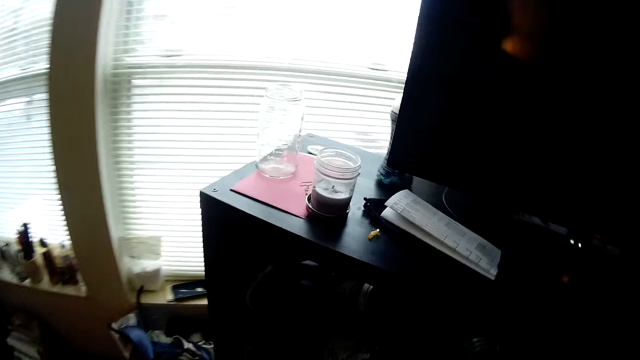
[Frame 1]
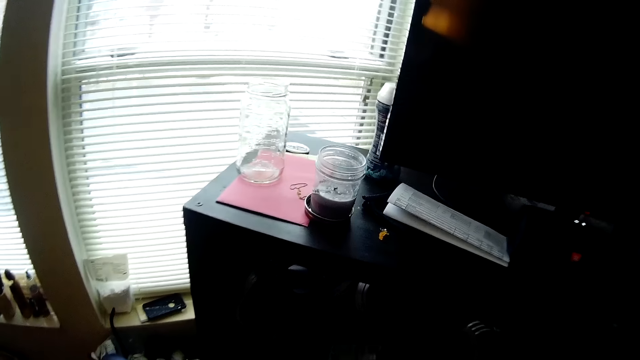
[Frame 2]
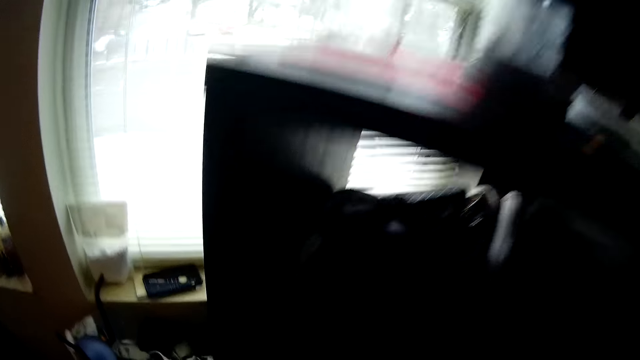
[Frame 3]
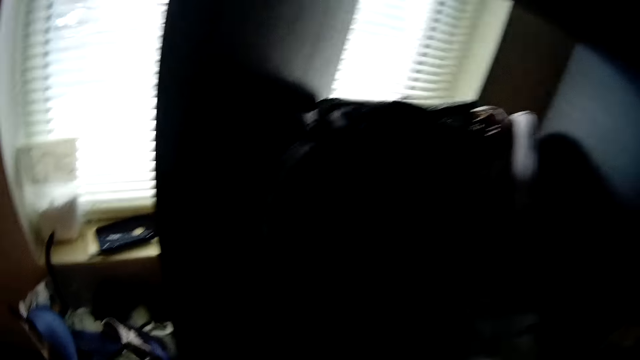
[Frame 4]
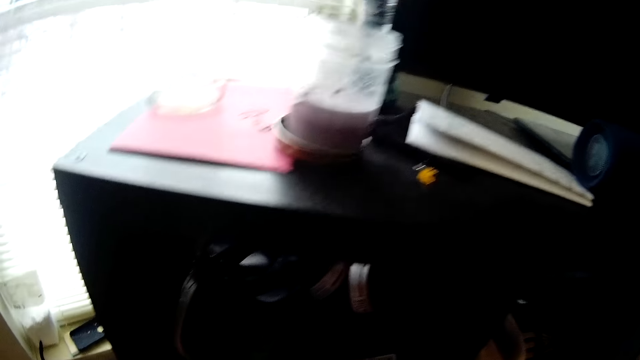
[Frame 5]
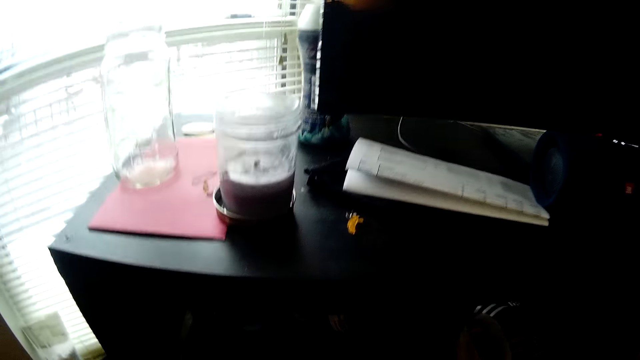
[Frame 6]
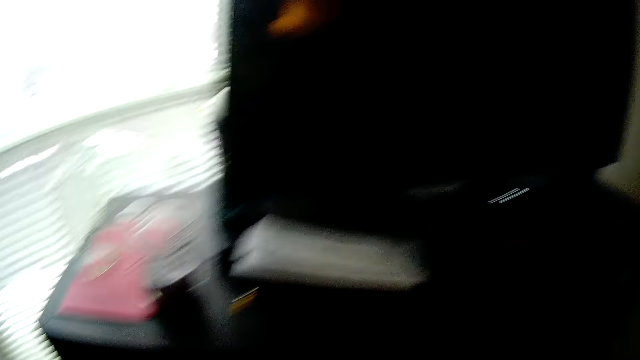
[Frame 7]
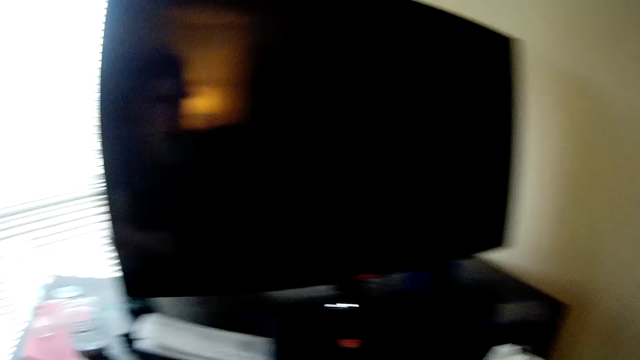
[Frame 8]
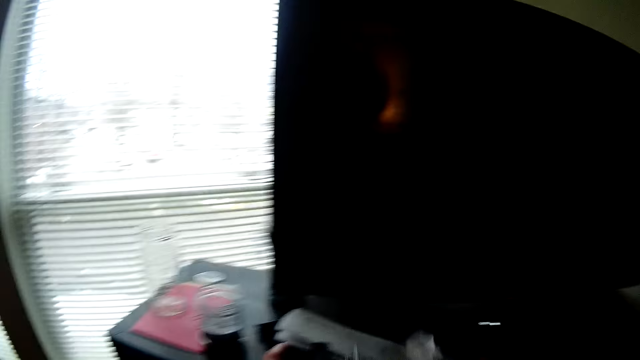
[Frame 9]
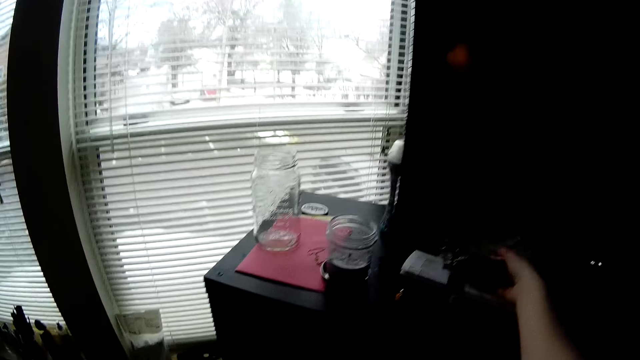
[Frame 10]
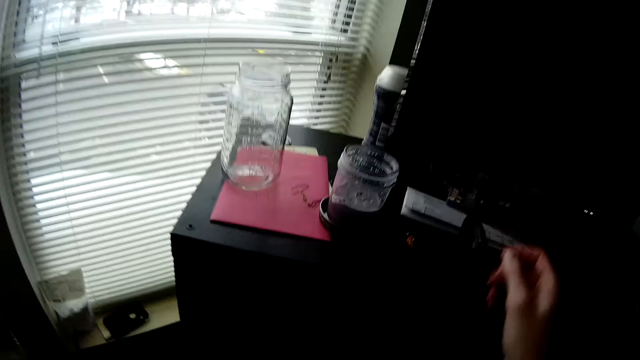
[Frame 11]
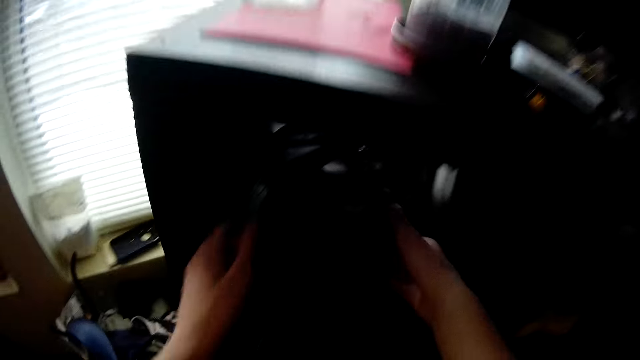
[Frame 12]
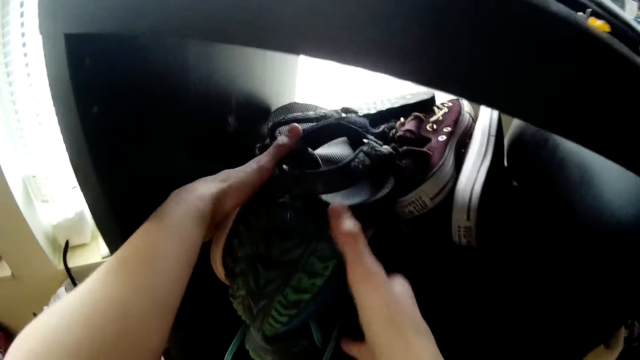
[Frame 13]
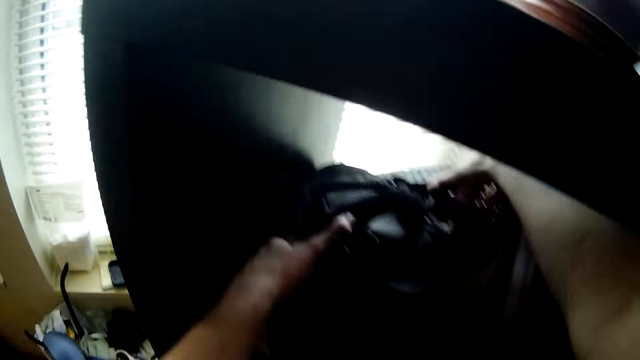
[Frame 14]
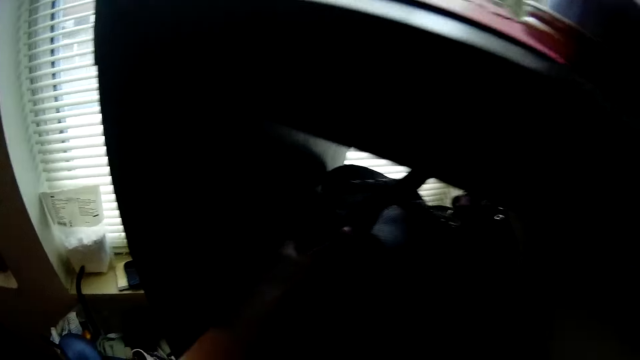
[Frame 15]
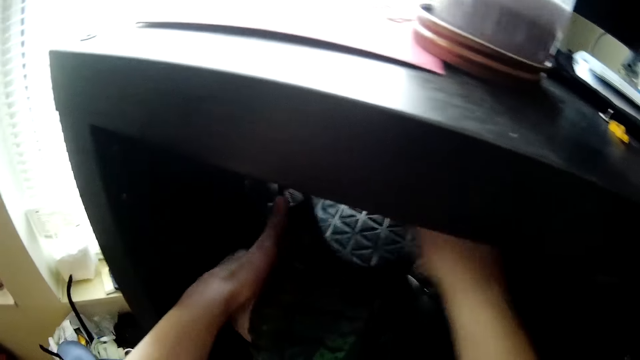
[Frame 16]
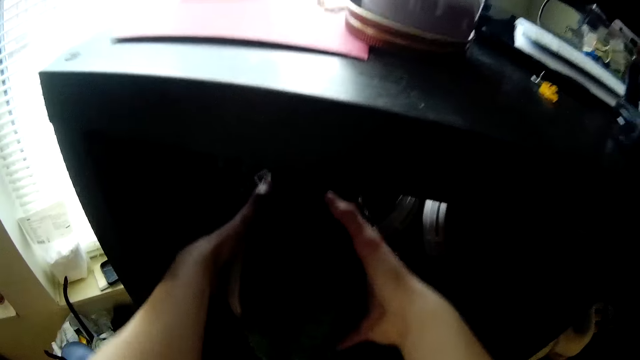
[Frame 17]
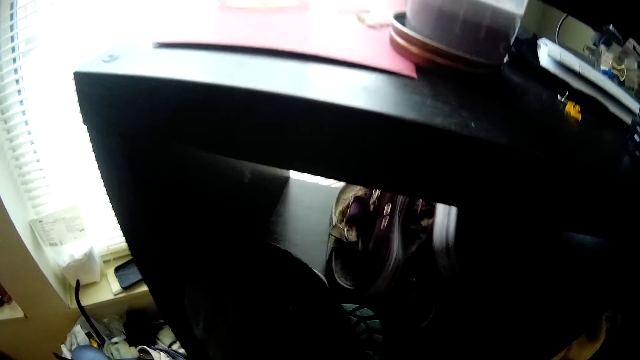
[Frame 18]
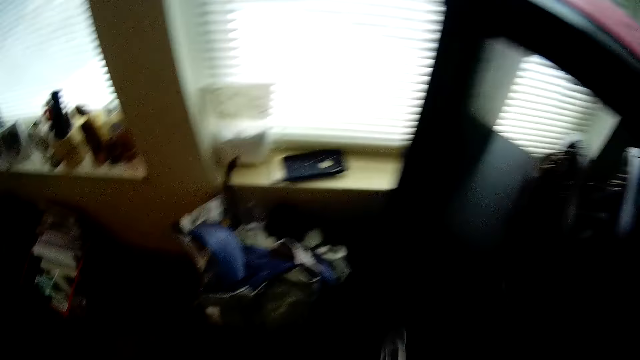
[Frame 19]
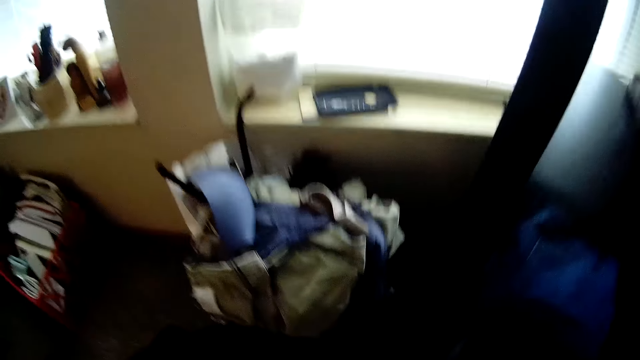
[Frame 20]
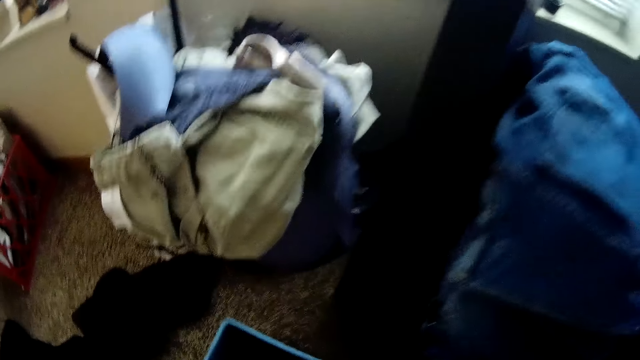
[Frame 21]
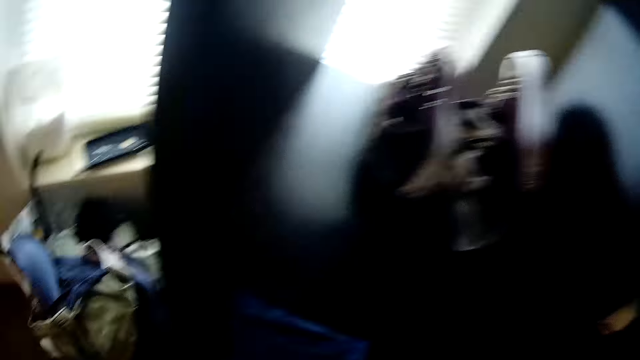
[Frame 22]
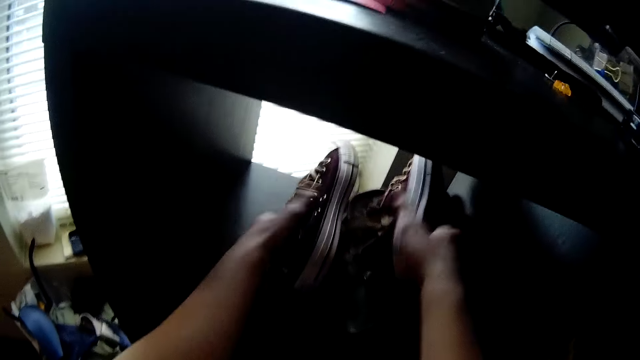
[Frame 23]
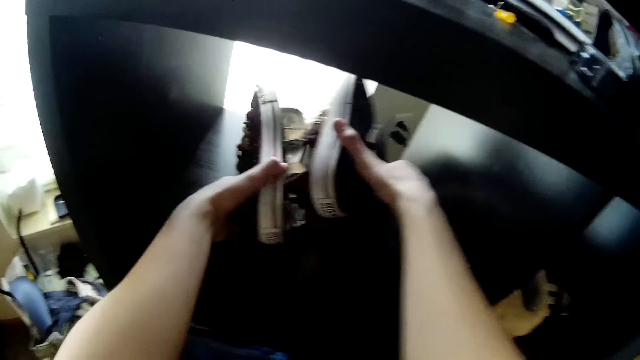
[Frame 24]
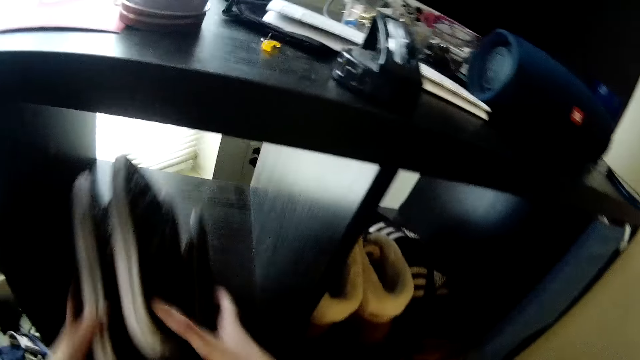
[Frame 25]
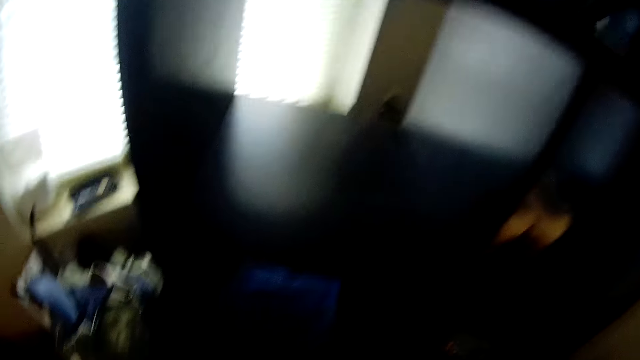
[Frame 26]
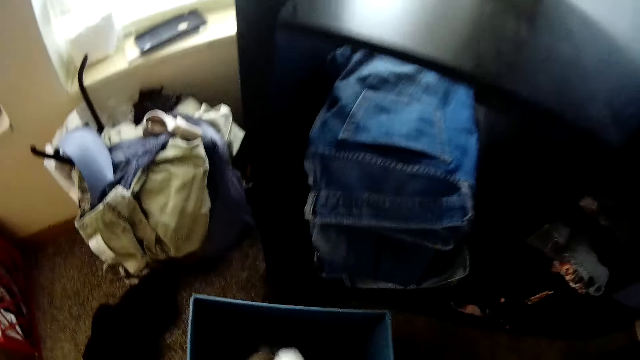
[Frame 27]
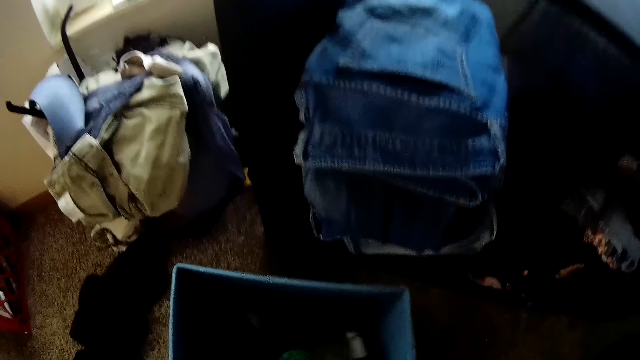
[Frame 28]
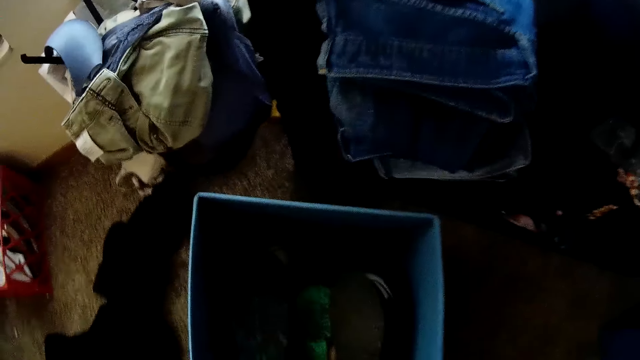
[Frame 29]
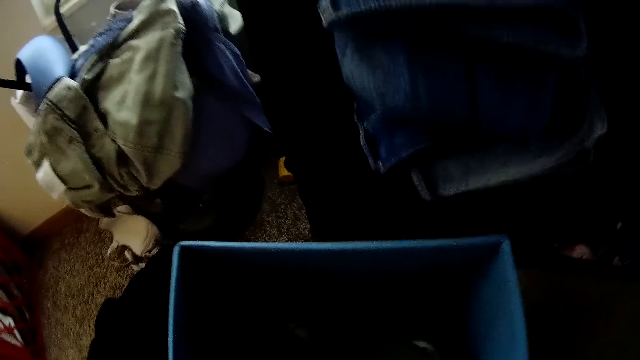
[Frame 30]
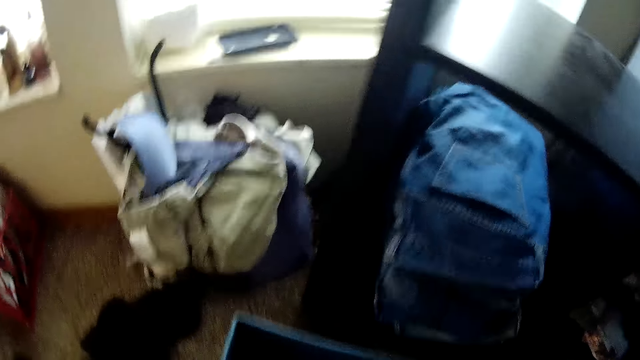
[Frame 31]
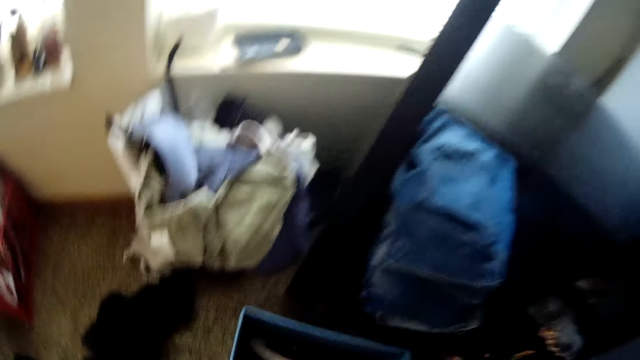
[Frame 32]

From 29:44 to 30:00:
The camera wearer moves in the room. They put the magazine on the table. They collect the open shoes on the cupboard. They pick up a handbag. They put the open shoes in the box. They put the handbag in the box. They take the rubber shoes. They put the shoes in the box.
